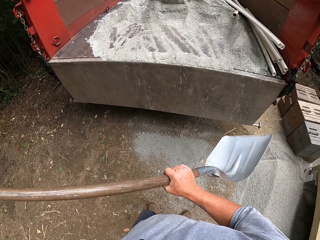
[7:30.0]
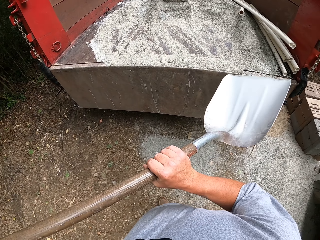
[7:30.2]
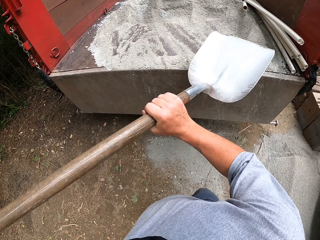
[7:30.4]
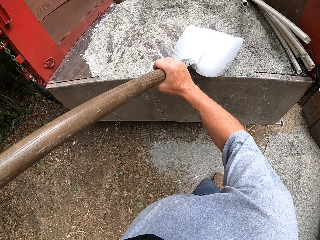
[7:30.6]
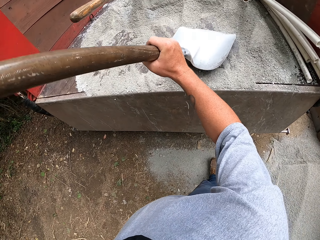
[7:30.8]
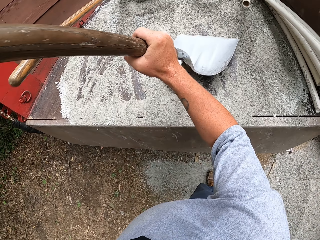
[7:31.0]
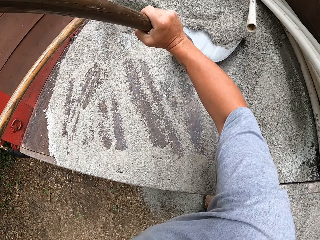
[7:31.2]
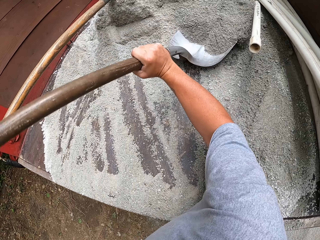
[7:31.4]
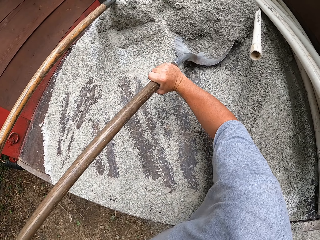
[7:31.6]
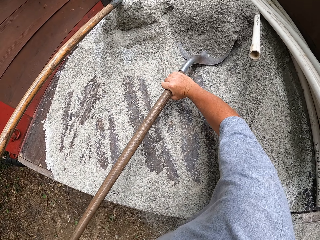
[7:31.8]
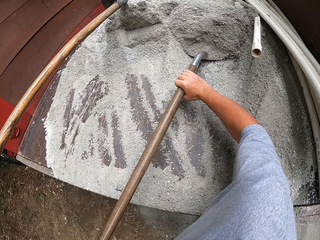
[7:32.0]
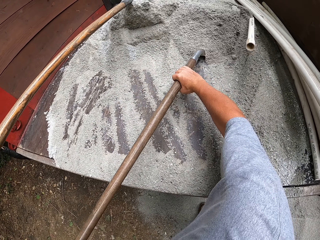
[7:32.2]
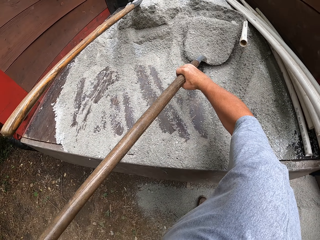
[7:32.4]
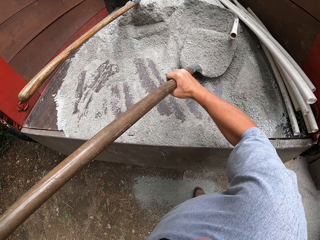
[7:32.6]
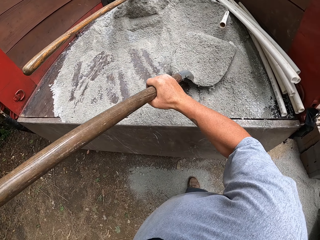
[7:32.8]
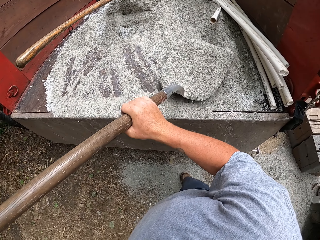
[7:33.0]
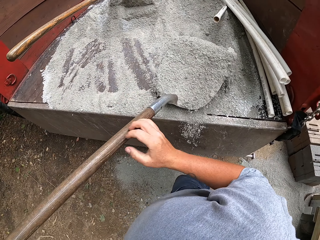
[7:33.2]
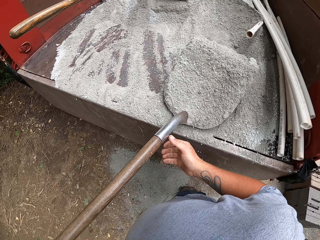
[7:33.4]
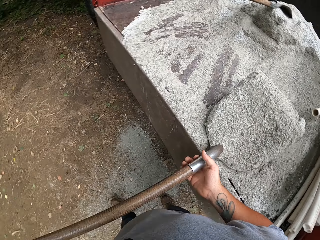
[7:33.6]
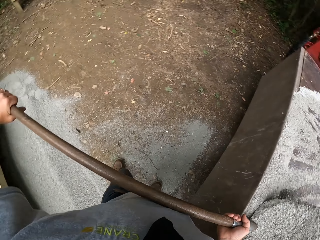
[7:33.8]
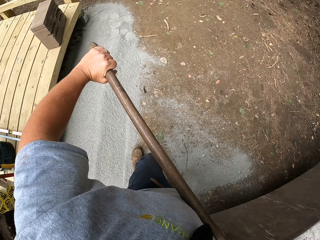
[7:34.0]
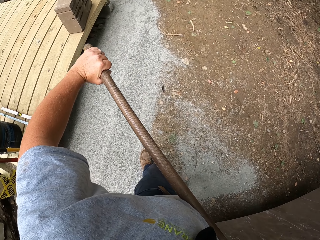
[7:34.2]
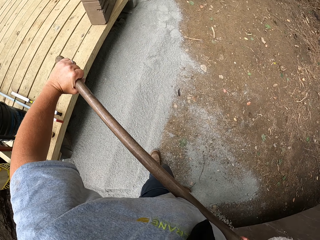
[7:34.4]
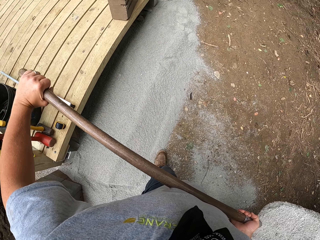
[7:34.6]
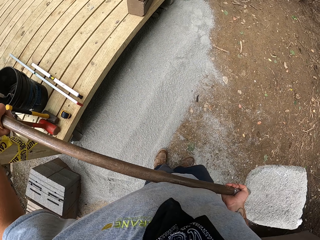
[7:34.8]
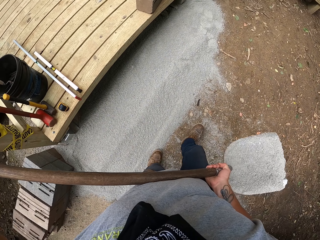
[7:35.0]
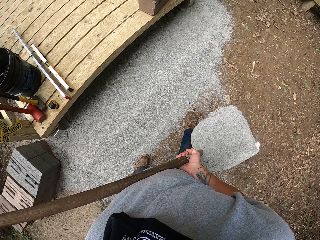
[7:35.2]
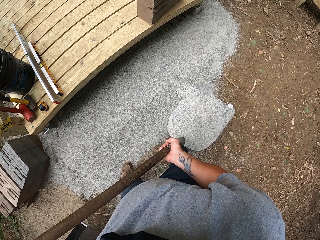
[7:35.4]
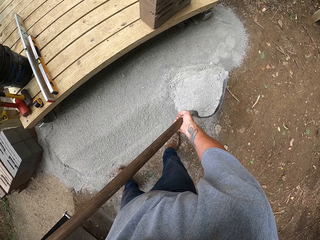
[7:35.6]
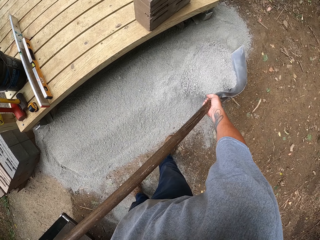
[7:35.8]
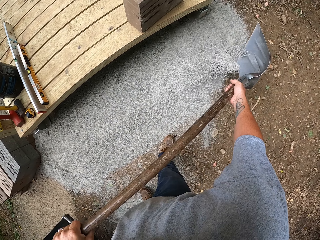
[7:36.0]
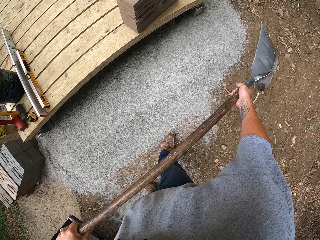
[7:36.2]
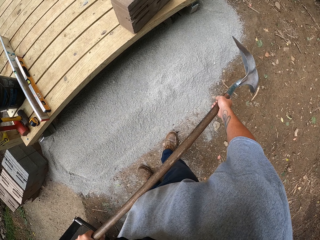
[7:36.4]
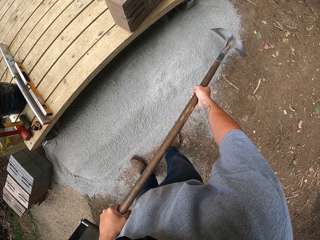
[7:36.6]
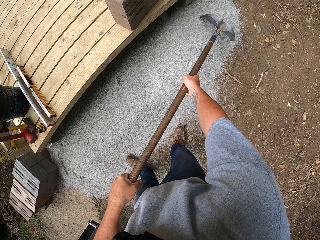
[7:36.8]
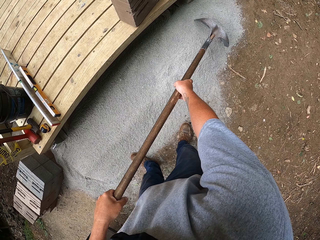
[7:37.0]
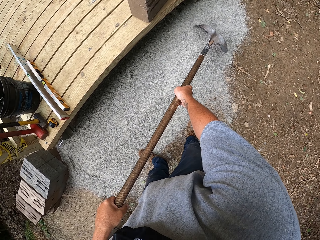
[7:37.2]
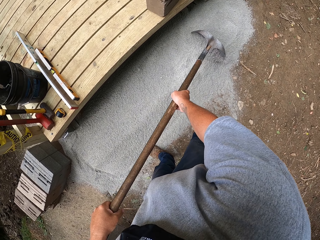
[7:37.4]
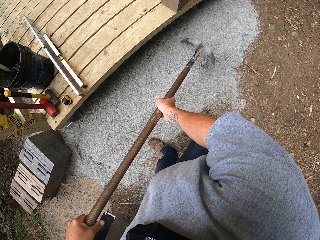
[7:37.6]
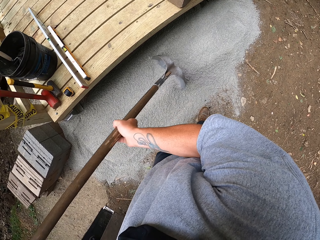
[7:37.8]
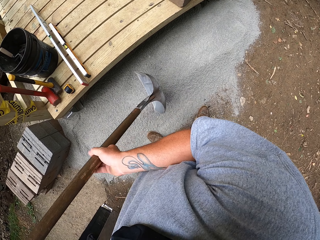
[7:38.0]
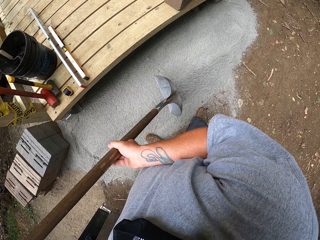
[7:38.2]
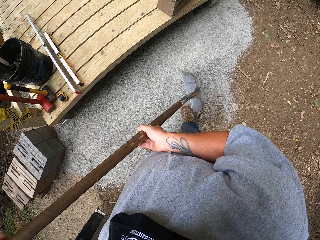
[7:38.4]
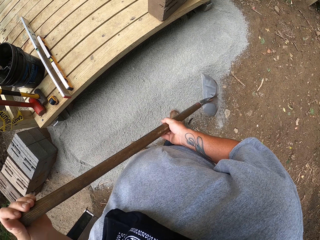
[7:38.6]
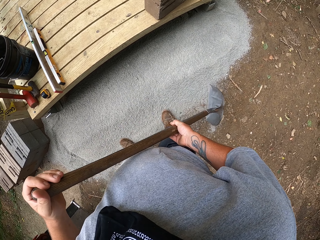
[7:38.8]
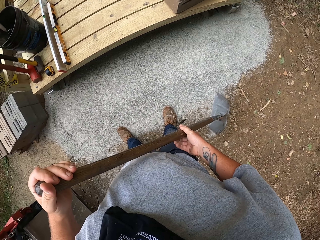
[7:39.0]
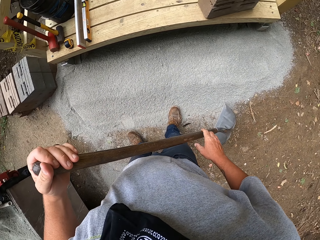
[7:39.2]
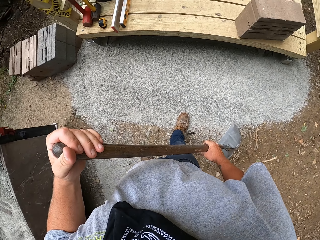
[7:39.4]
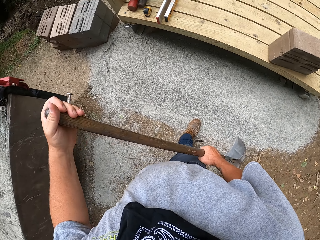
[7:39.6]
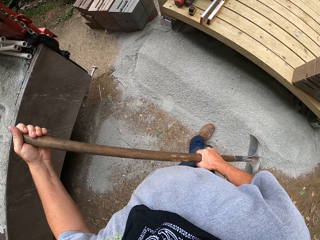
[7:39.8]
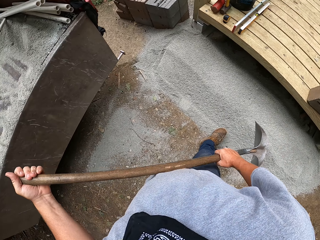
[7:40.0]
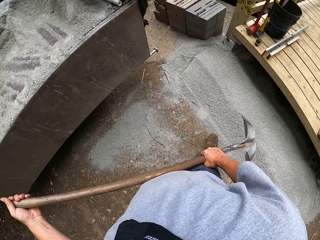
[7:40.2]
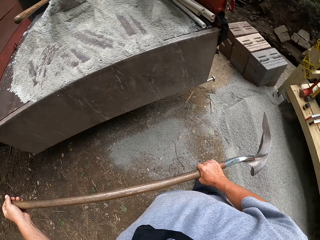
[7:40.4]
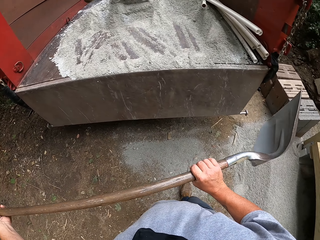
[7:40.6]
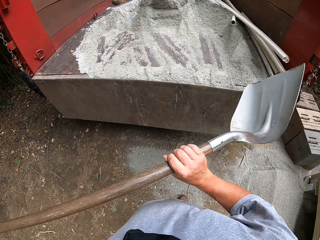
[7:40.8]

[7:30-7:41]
The camera wearer scoops the sand with the shovel. They pour the sand on the ground under the bridge and spread the sand on the ground with the shovel.

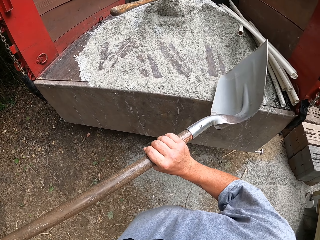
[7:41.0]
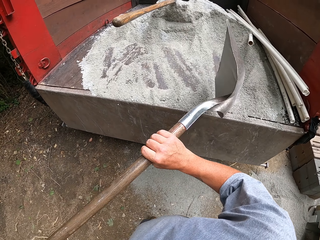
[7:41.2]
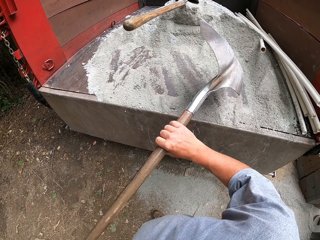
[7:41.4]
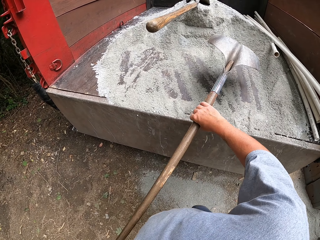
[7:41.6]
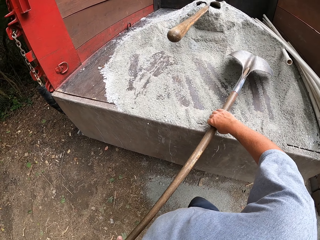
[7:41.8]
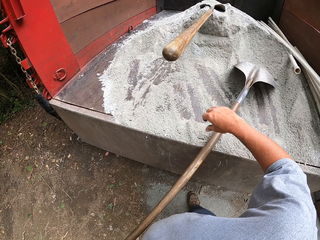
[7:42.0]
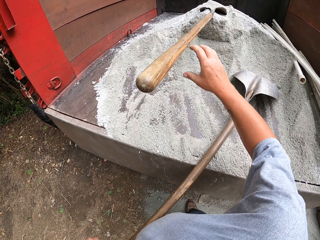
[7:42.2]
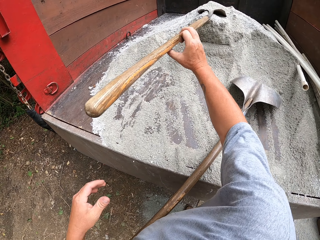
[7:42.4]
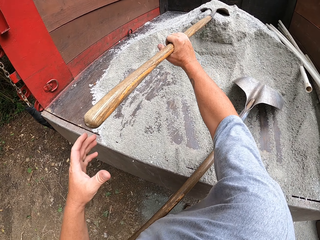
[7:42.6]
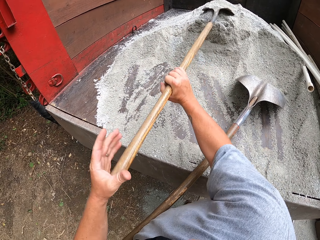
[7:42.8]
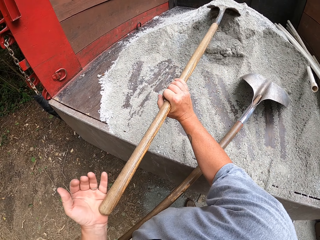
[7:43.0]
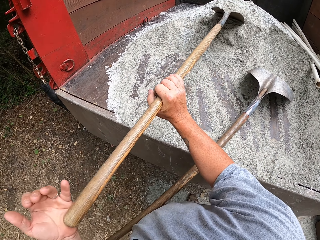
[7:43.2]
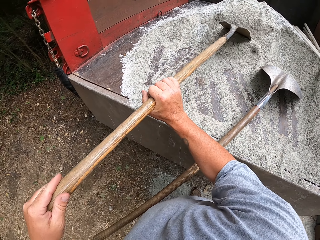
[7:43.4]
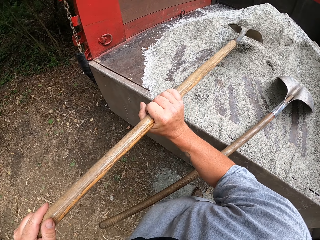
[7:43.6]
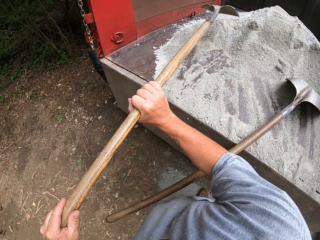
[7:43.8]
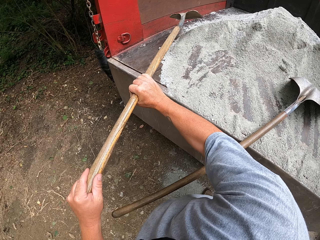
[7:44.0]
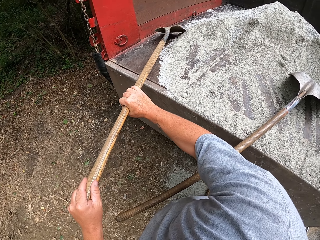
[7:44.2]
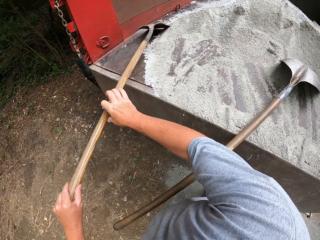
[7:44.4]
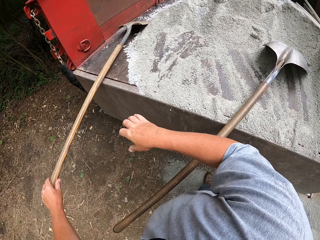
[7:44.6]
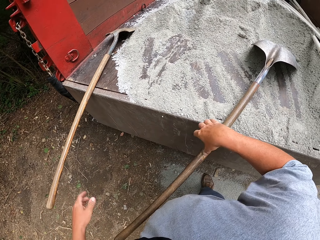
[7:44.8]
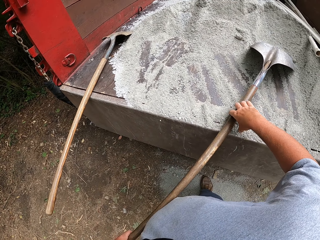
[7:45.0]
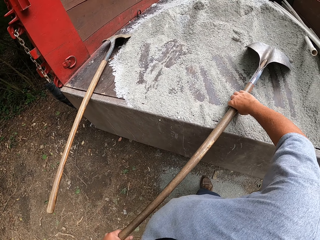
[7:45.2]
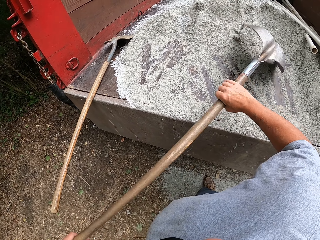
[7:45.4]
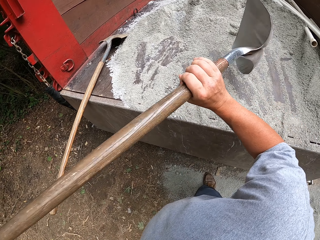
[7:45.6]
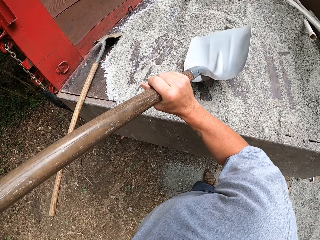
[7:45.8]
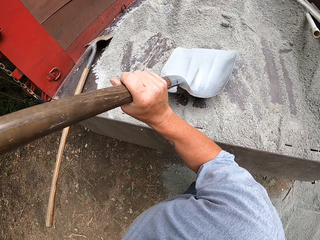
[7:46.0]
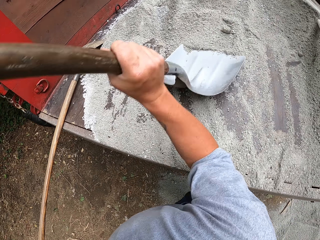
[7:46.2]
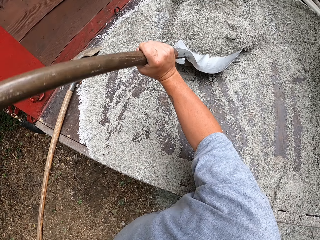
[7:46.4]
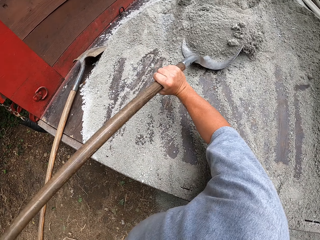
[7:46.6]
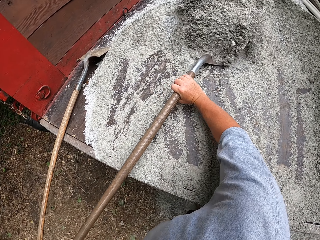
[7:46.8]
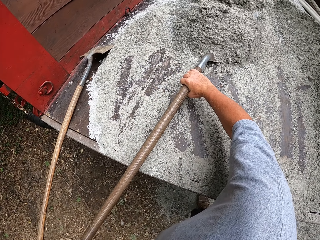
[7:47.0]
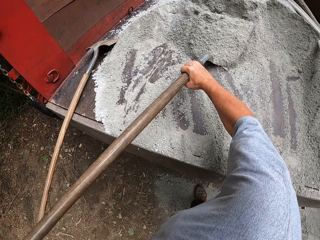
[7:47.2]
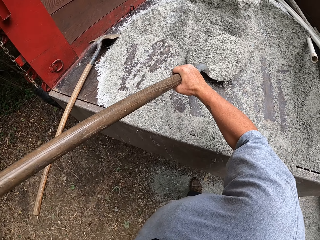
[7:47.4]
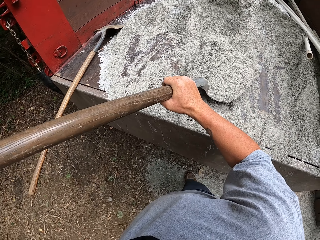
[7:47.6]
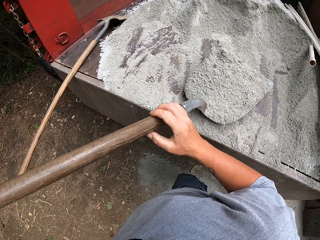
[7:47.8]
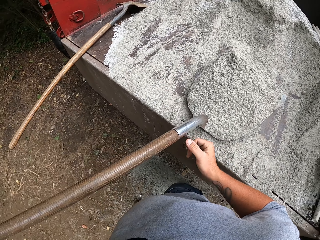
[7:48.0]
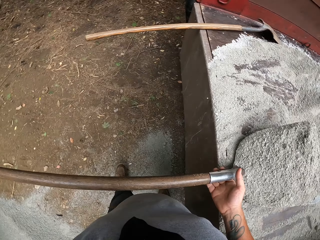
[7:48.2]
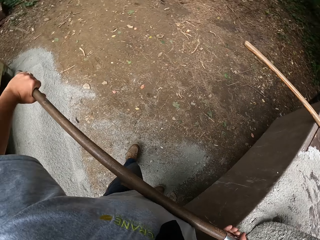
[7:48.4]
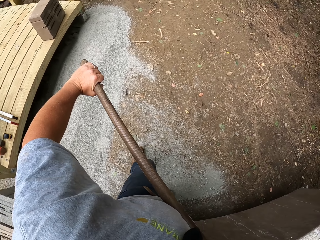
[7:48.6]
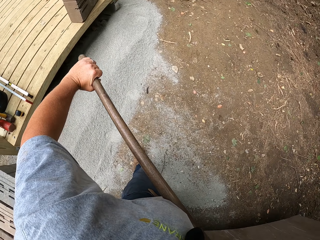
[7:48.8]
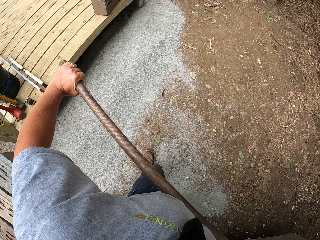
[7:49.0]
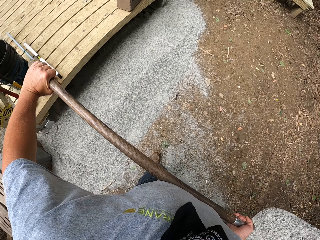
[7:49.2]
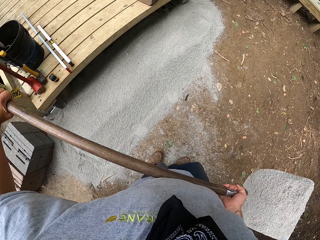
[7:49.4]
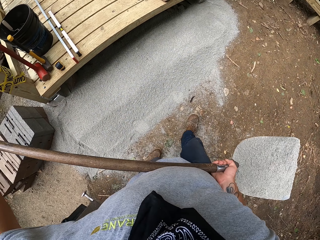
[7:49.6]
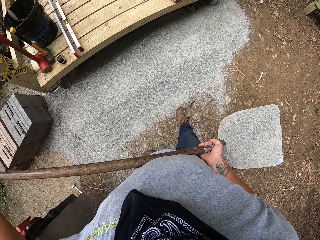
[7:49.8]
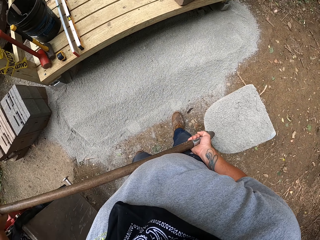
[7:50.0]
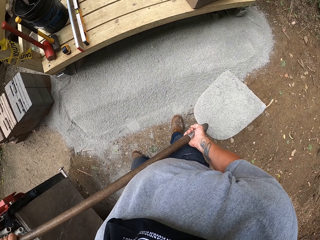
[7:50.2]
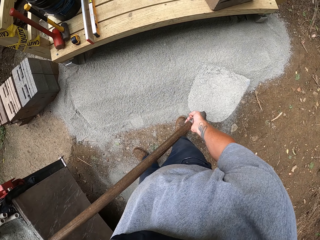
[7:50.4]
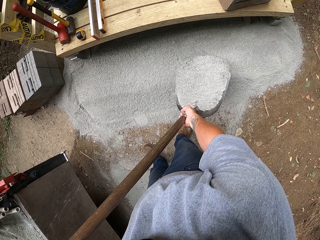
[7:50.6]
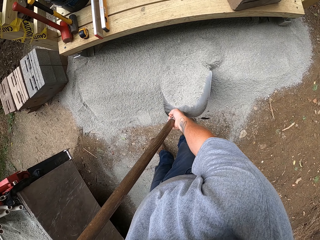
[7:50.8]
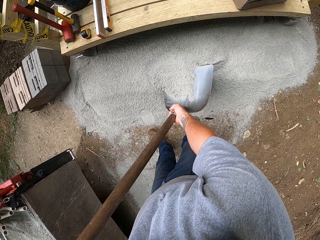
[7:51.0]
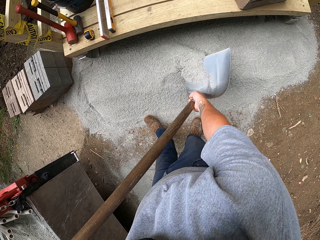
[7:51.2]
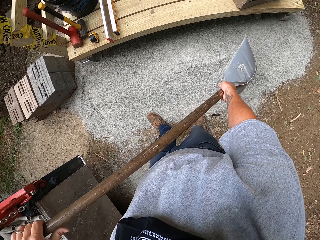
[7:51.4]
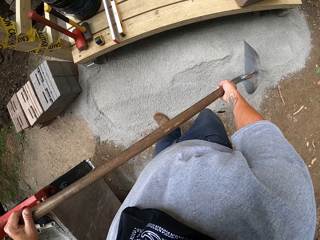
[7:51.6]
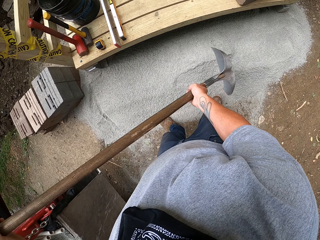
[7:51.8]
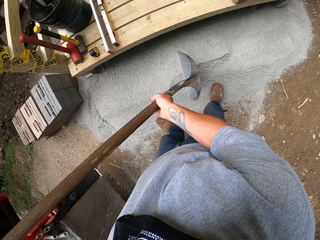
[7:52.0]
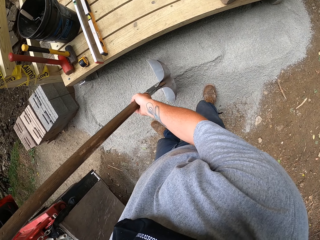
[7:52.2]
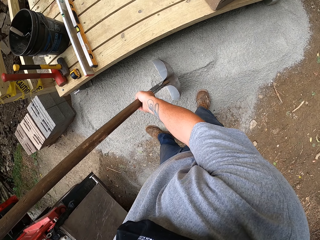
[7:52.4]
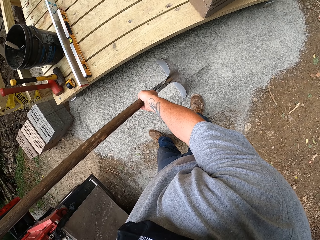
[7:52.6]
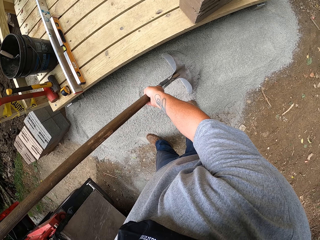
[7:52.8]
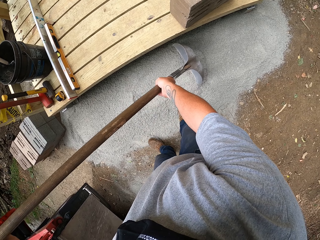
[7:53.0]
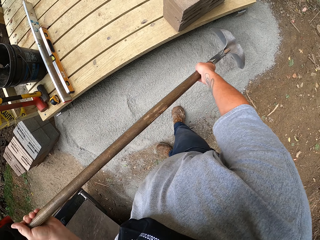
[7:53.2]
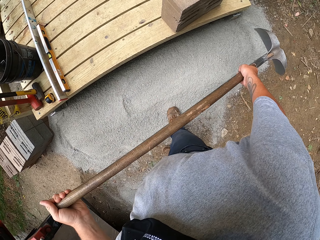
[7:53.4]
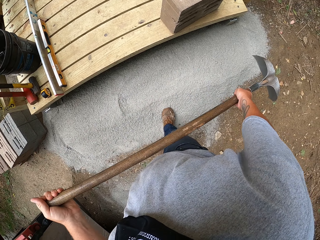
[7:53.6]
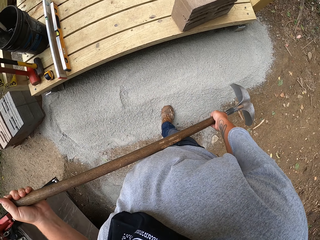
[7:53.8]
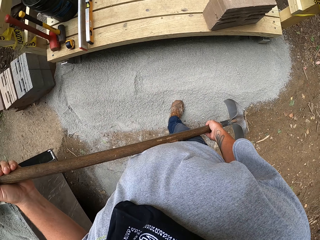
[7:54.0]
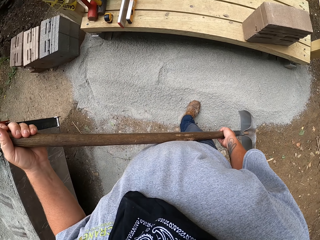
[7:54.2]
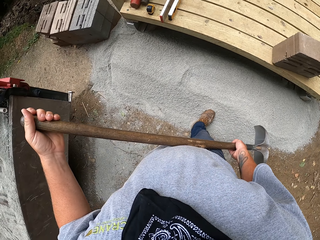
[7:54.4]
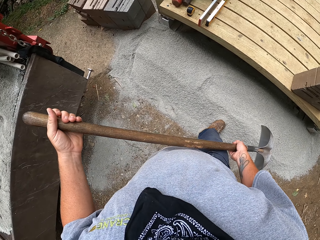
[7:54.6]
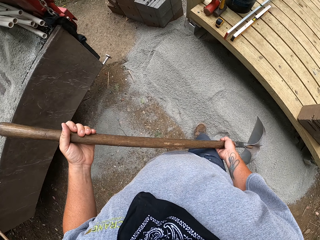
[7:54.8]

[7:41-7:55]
The camera wearer puts a spade in the lorry. They move another spade aside from the soil in the lorry. They pick the previous spade. They scoop the soil using the spade. They throw the soil on the ground under the bridge. They level the soil using the spade.
